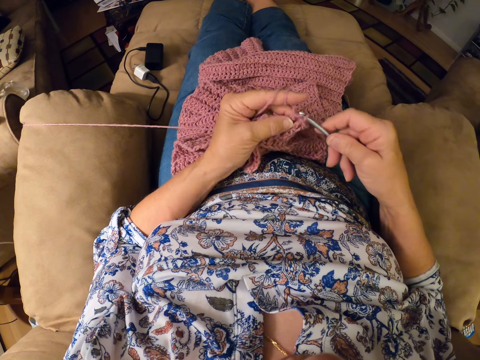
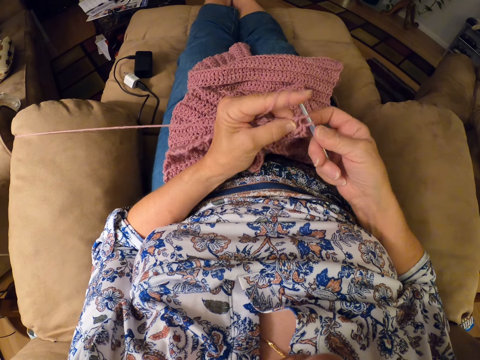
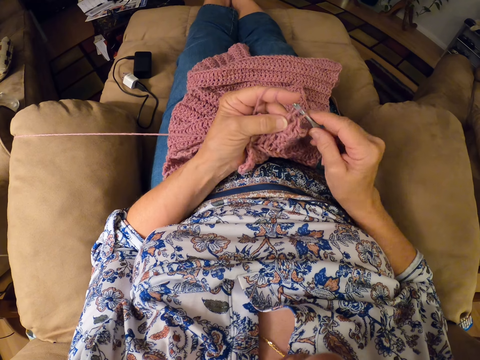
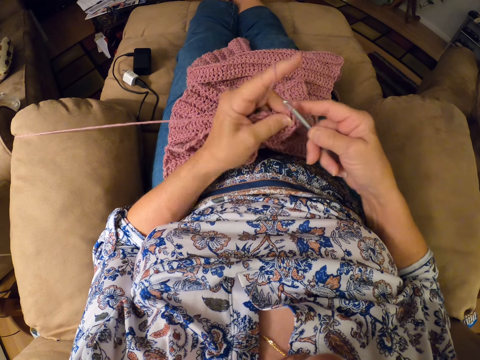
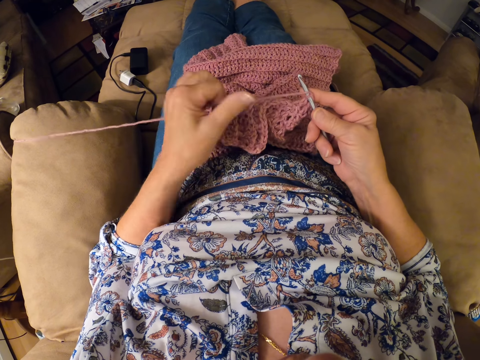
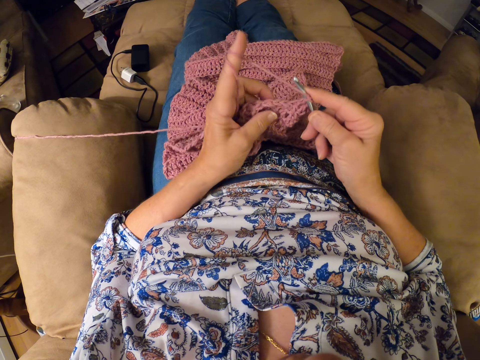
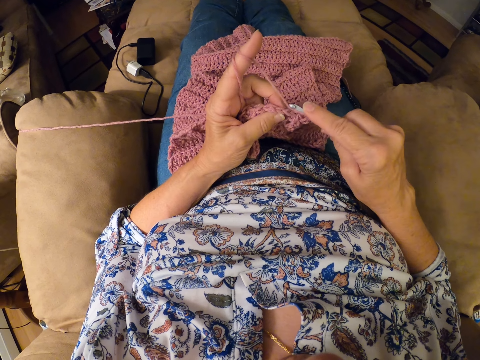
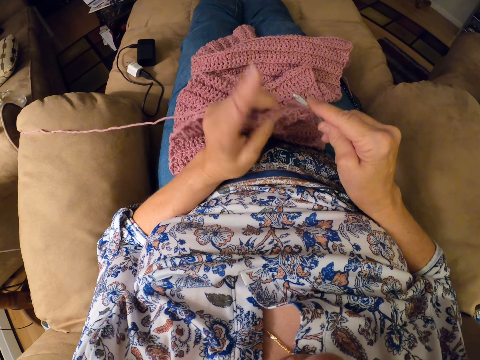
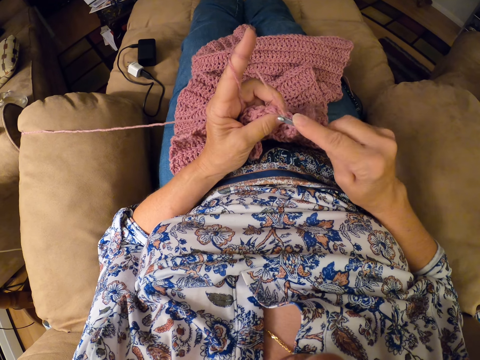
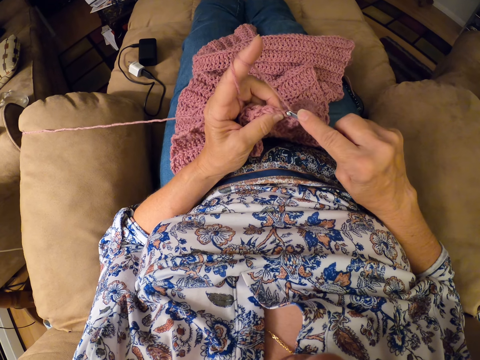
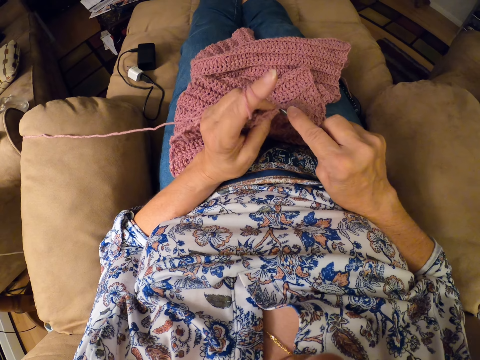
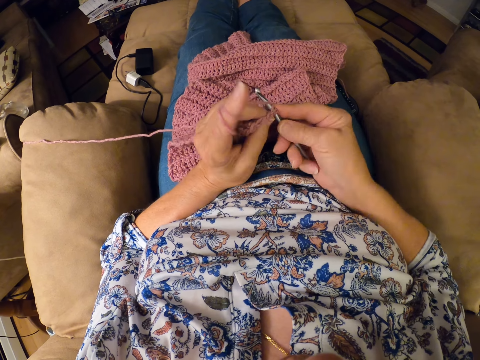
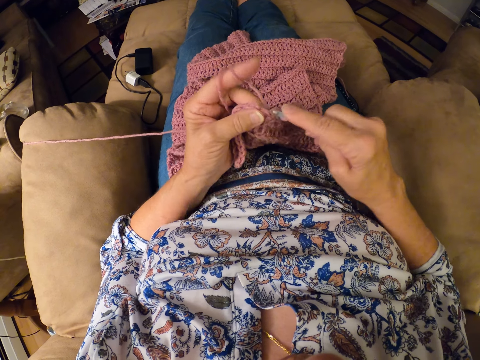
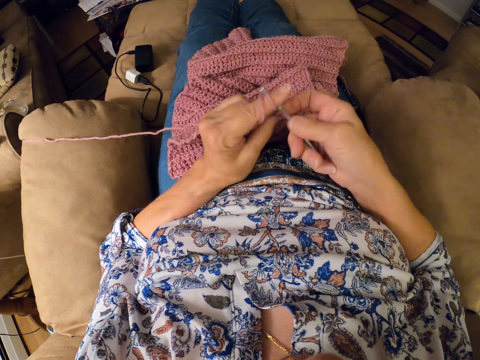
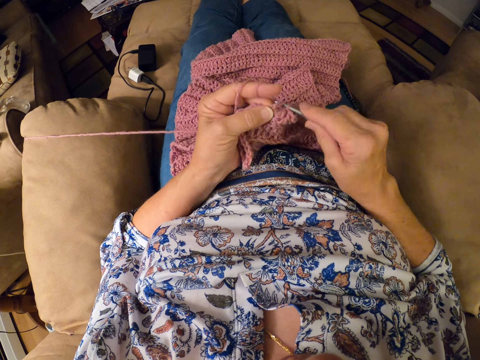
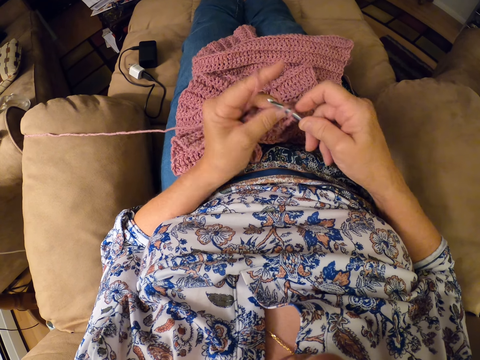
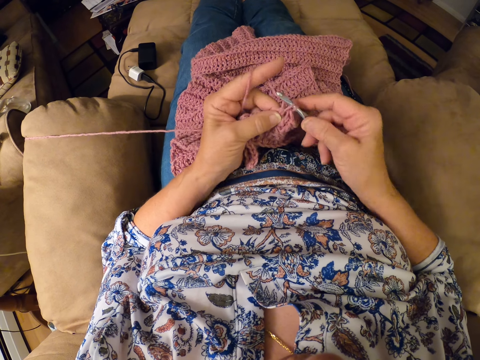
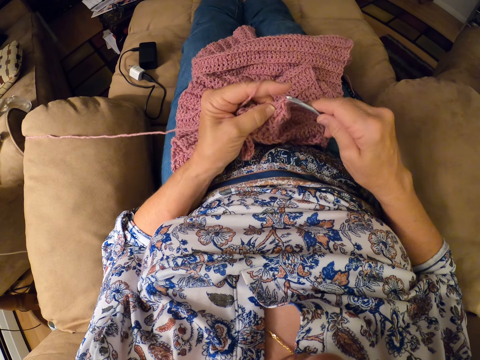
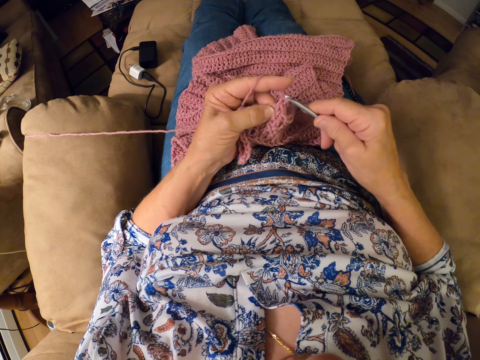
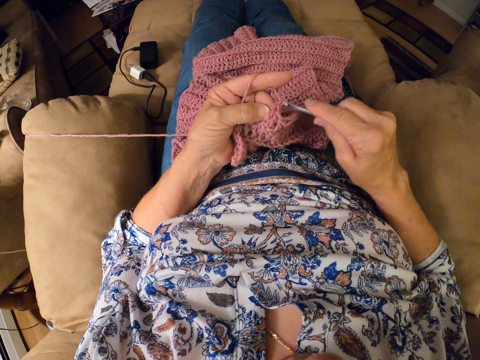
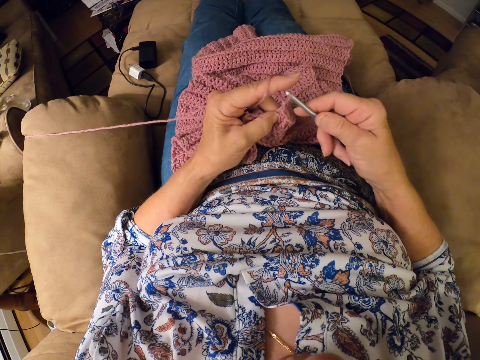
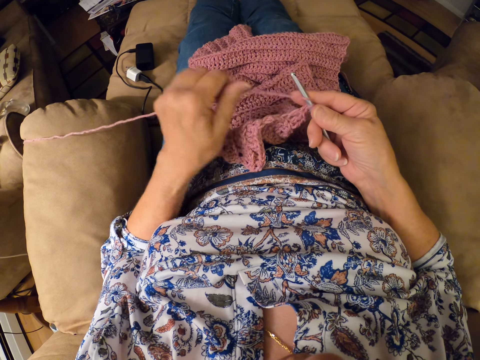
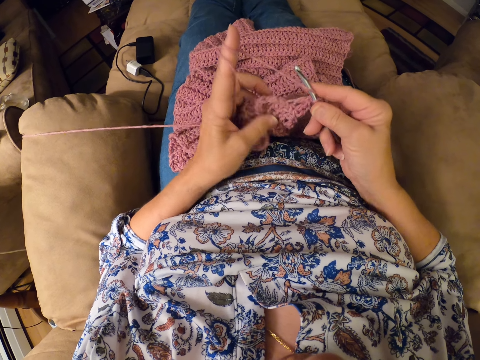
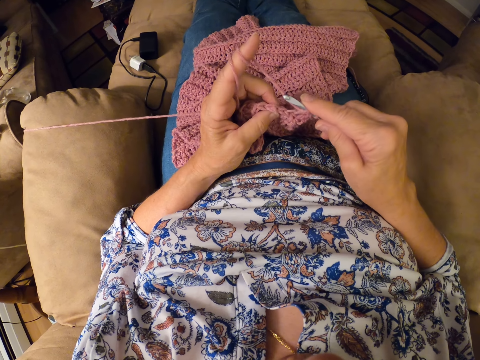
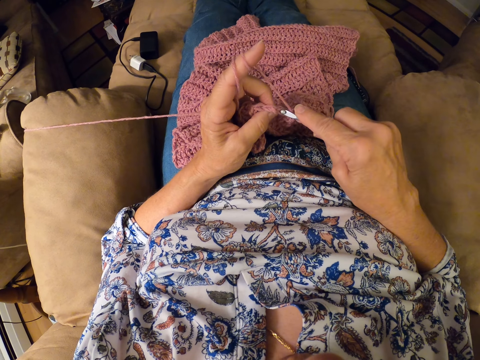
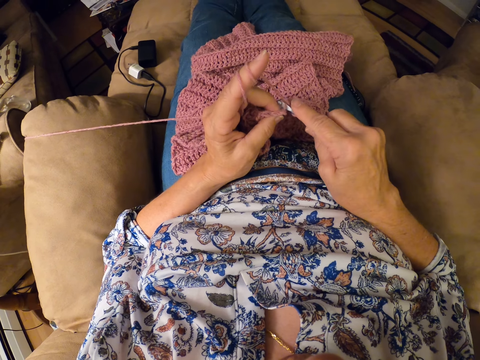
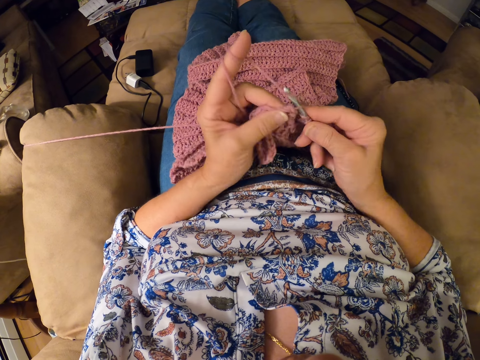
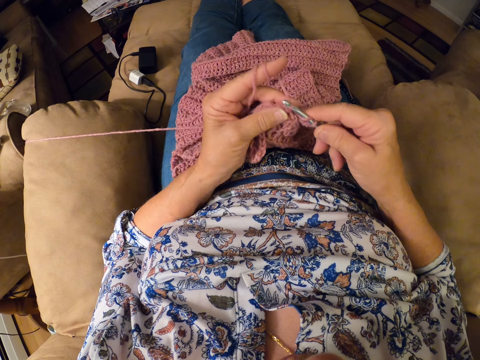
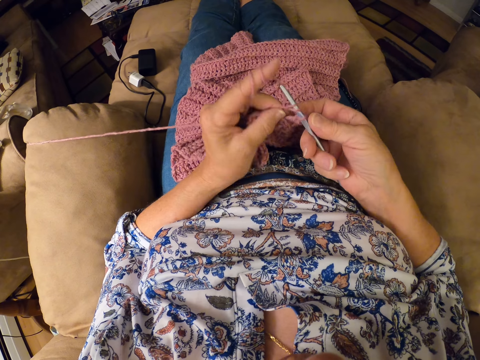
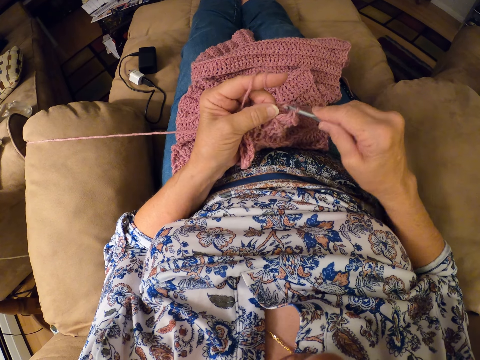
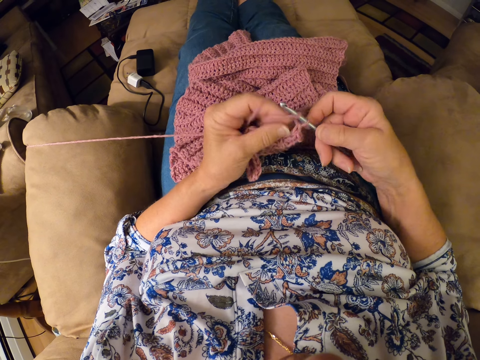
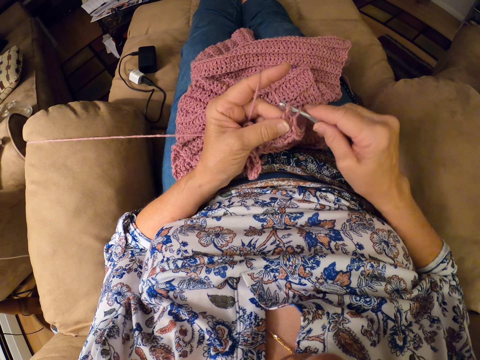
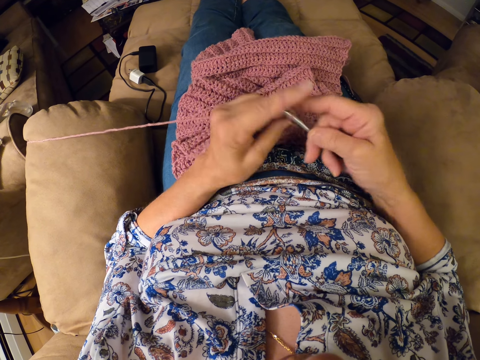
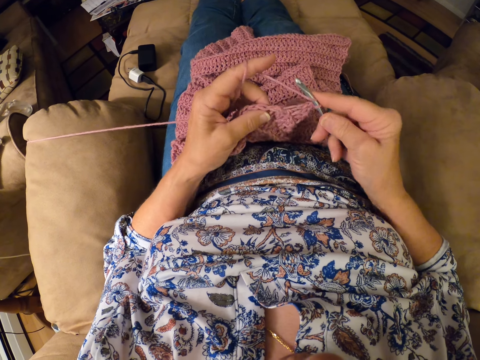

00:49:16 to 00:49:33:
The camera wearer twirls the yarn around her left hand. She continues crocheting the yarn with the crocheting hook. She twirls the yarn around her left hand. She continues crocheting the yarn with the crocheting hook.

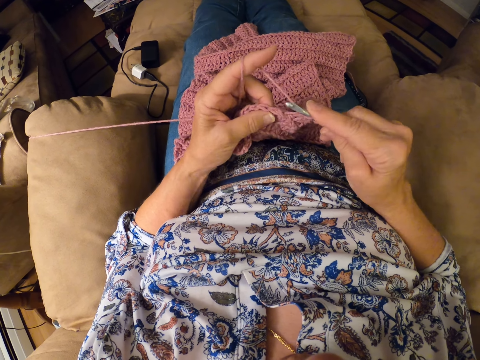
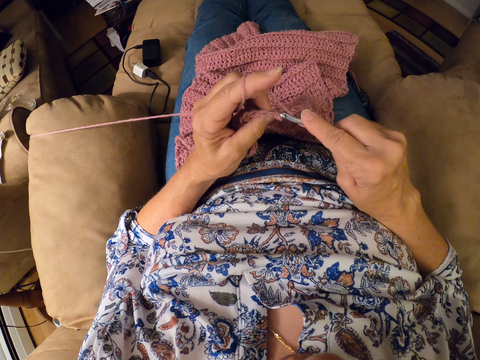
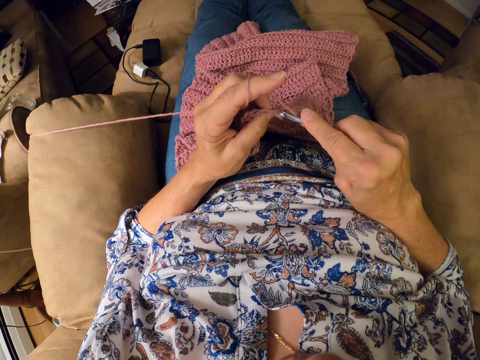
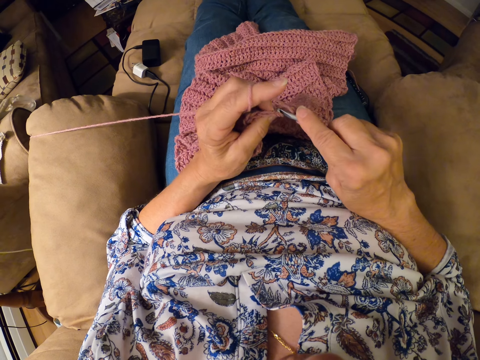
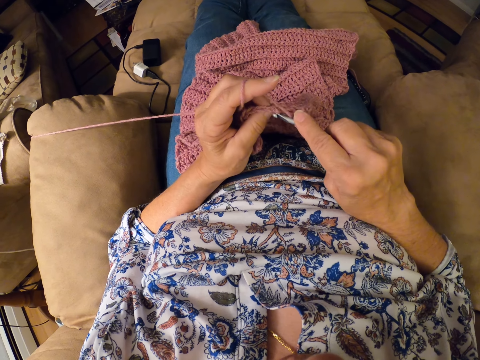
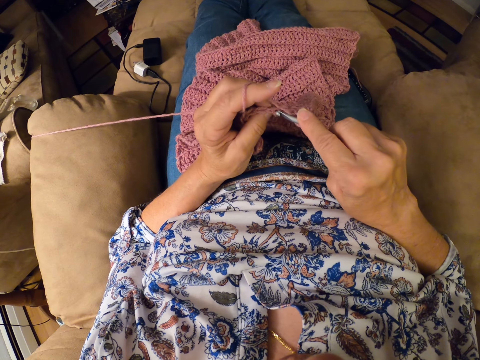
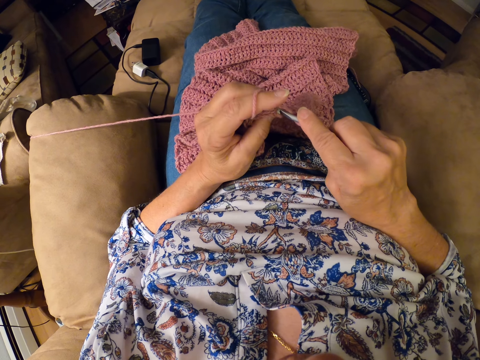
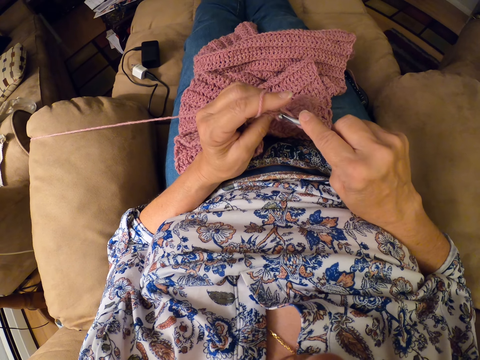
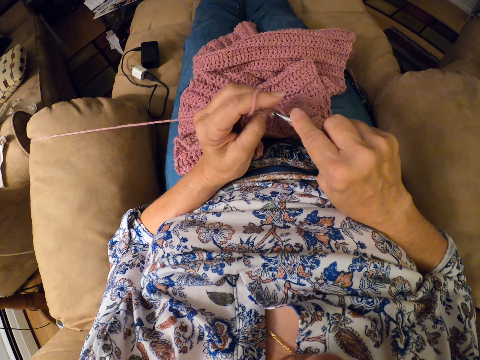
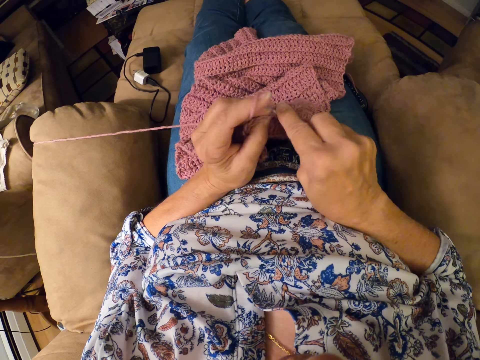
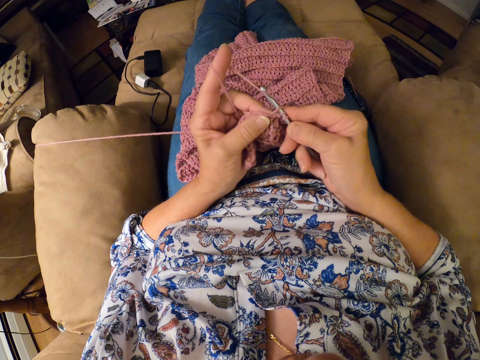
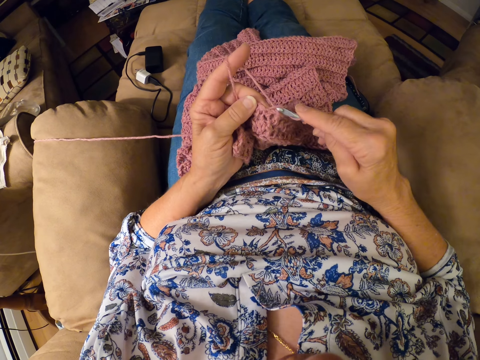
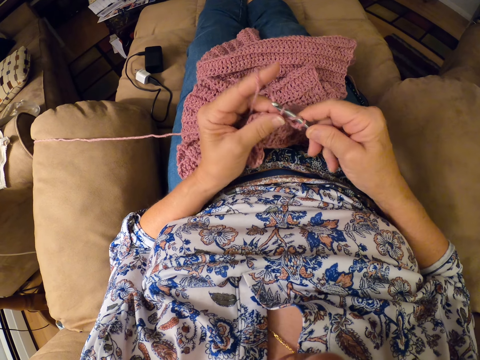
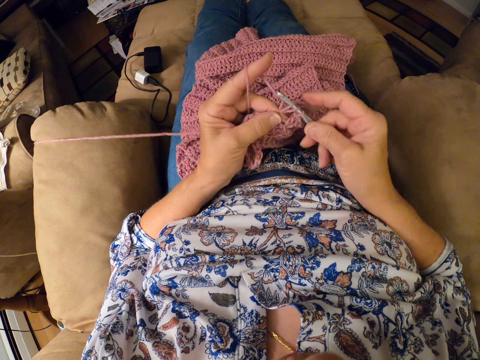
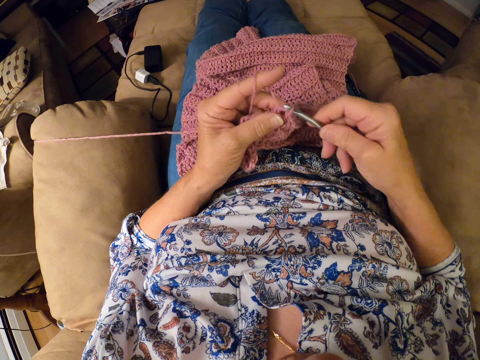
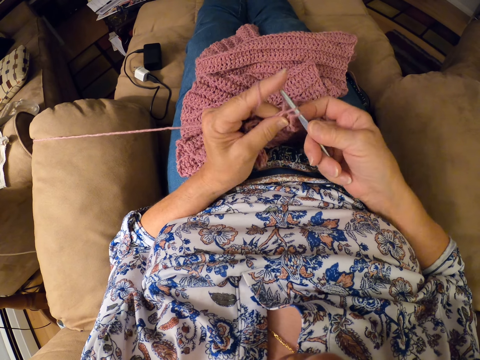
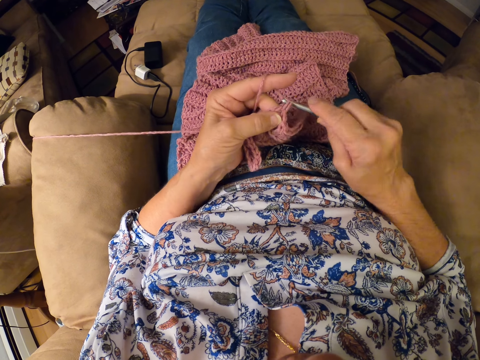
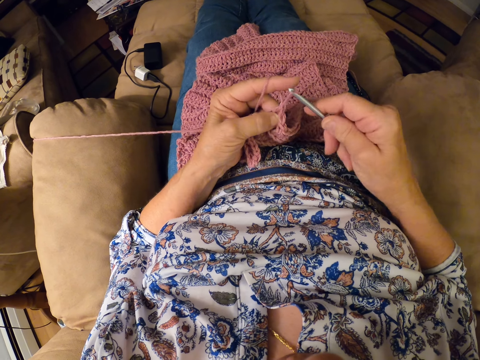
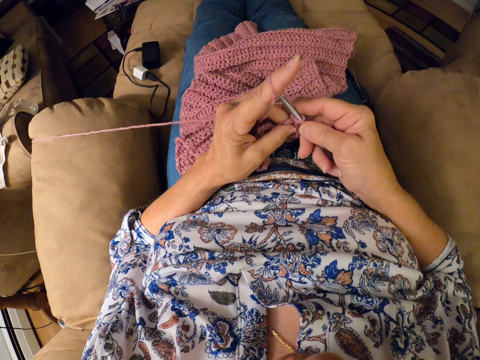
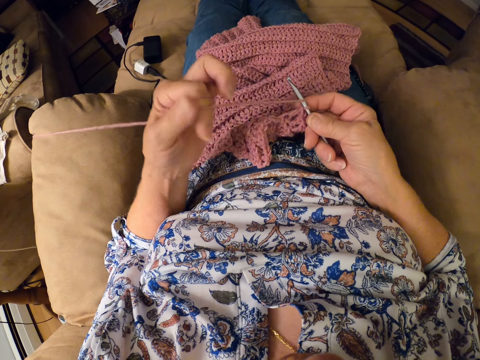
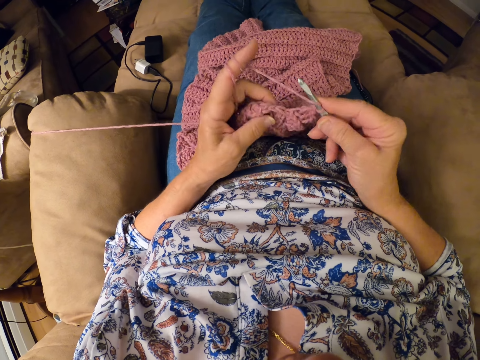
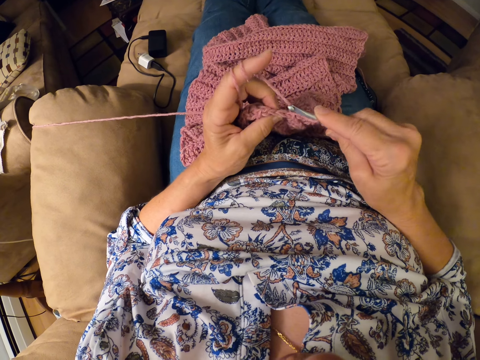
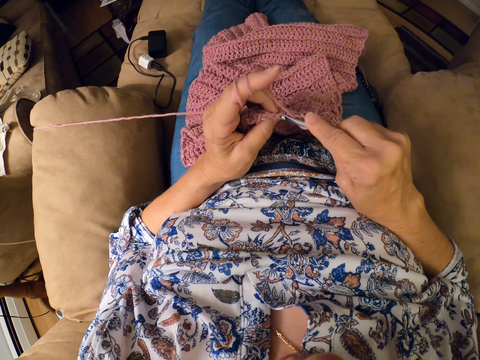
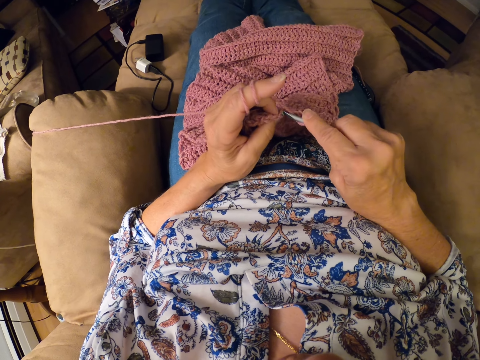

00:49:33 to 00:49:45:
The camera wearer twirls the yarn around her left hand. She continues crocheting the yarn with the crocheting hook.
